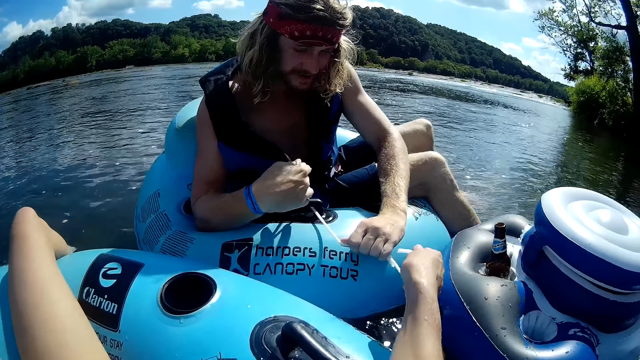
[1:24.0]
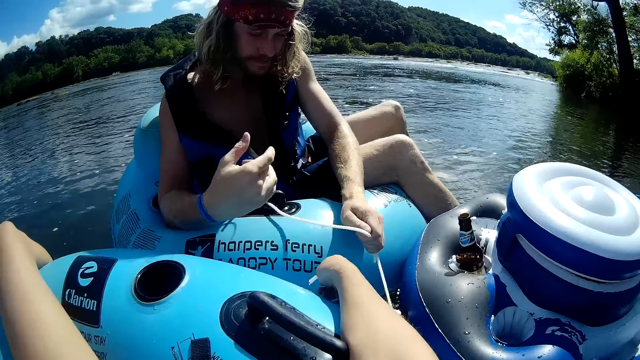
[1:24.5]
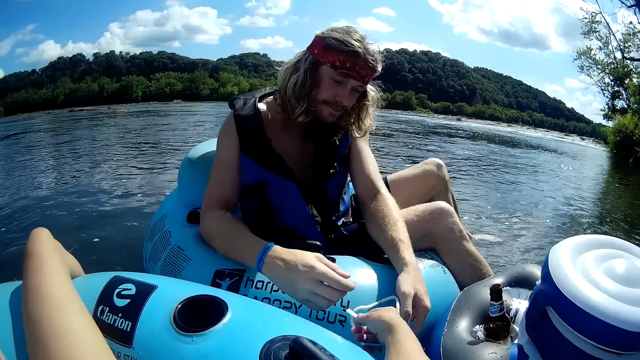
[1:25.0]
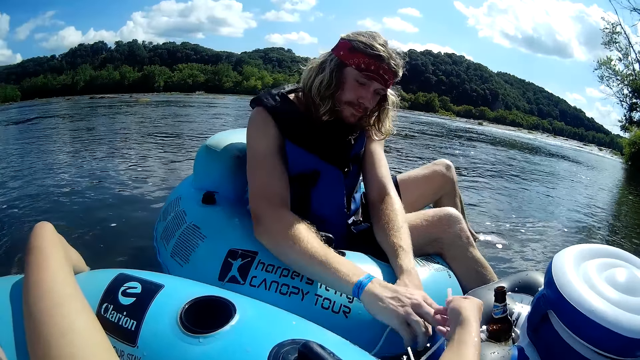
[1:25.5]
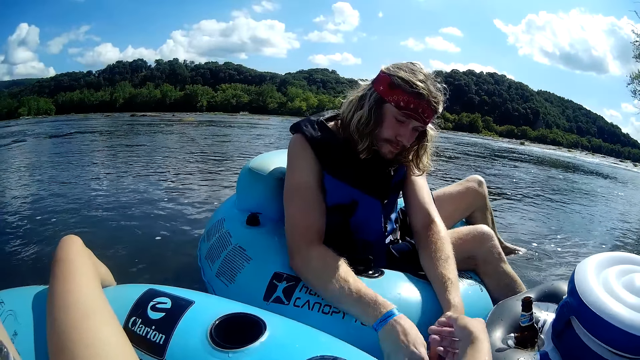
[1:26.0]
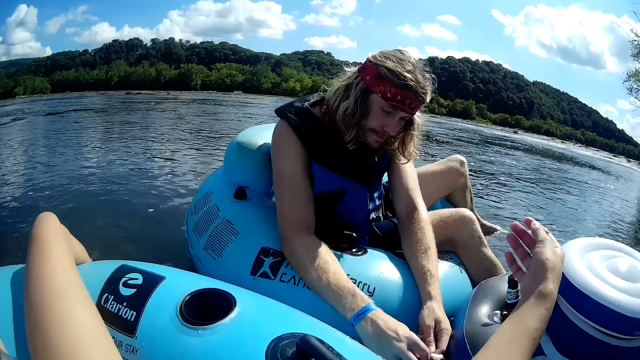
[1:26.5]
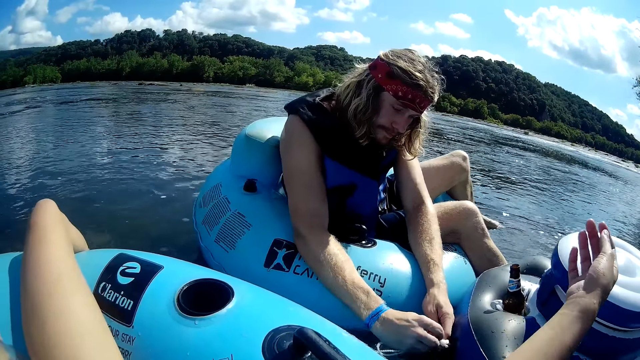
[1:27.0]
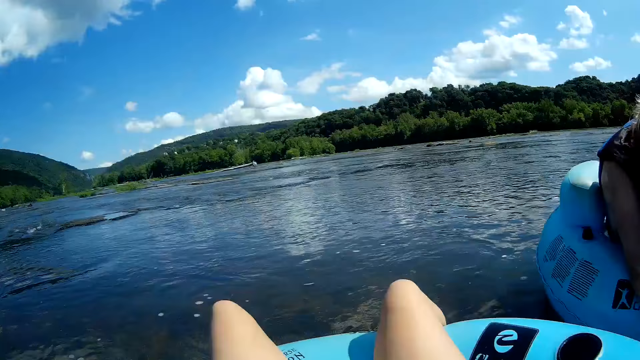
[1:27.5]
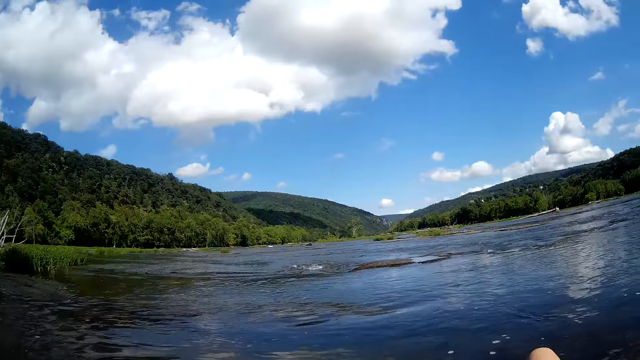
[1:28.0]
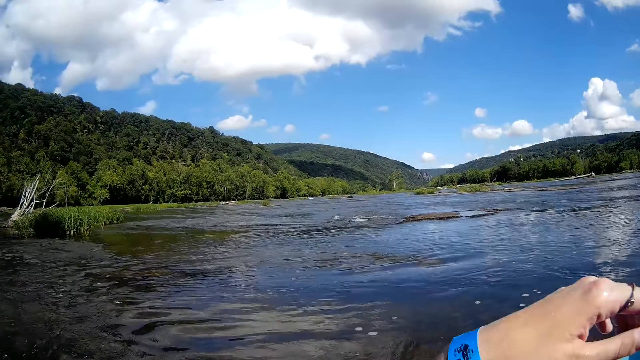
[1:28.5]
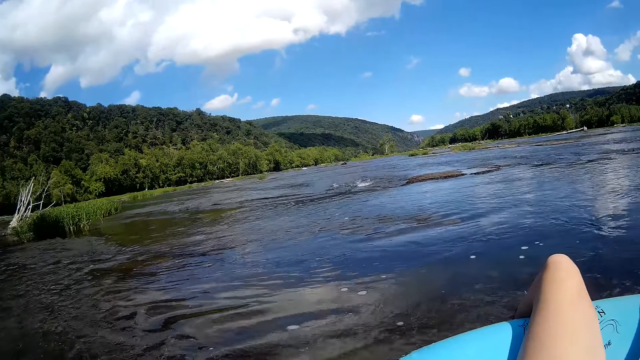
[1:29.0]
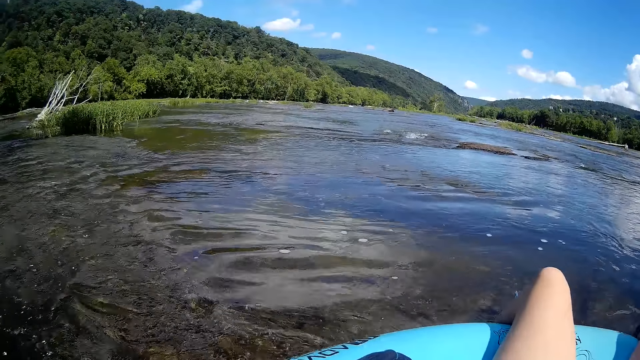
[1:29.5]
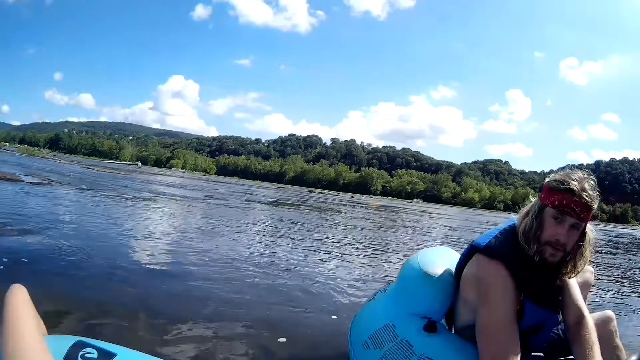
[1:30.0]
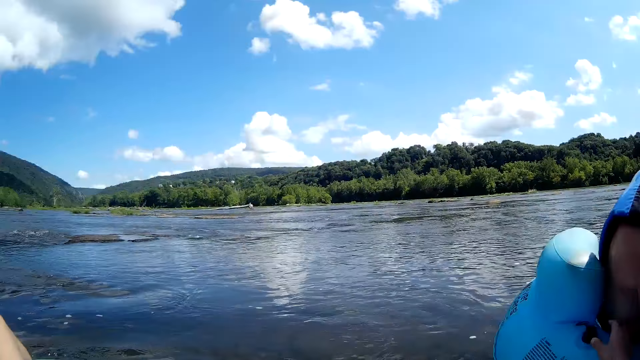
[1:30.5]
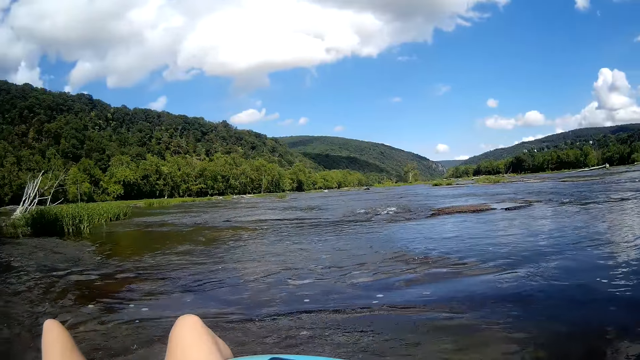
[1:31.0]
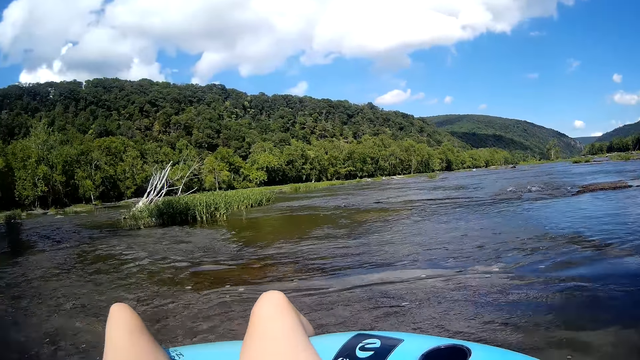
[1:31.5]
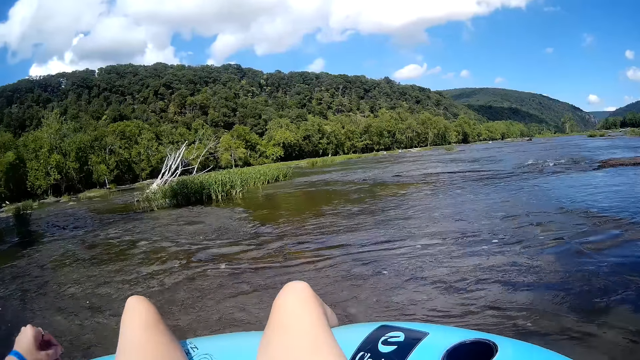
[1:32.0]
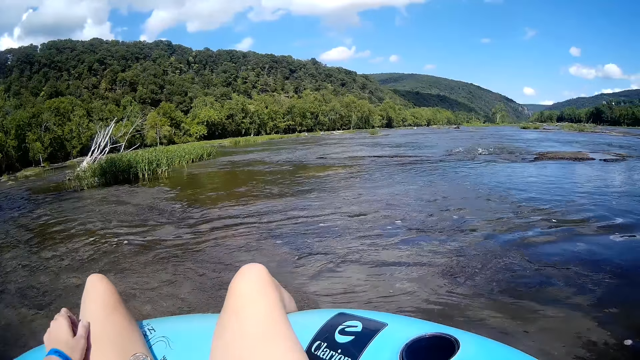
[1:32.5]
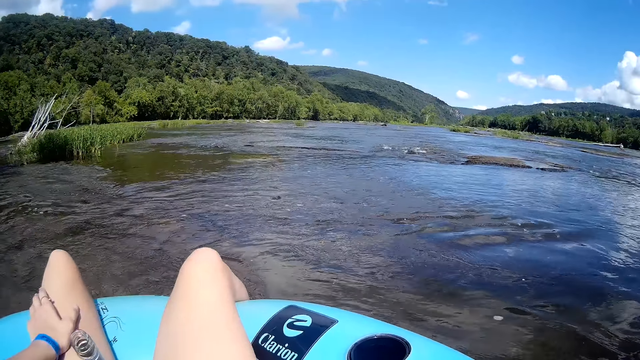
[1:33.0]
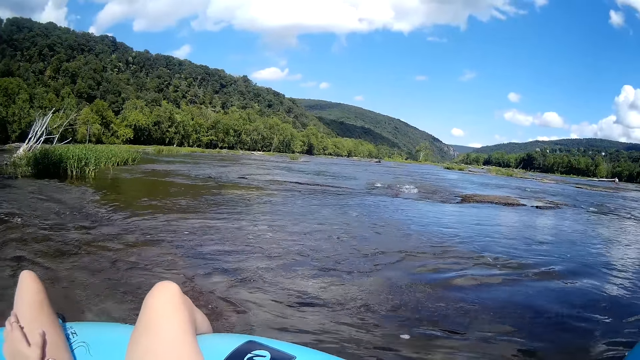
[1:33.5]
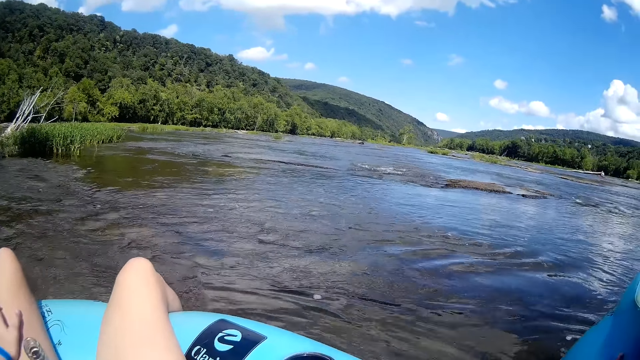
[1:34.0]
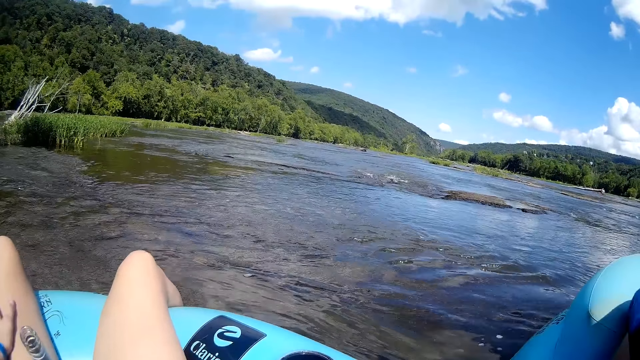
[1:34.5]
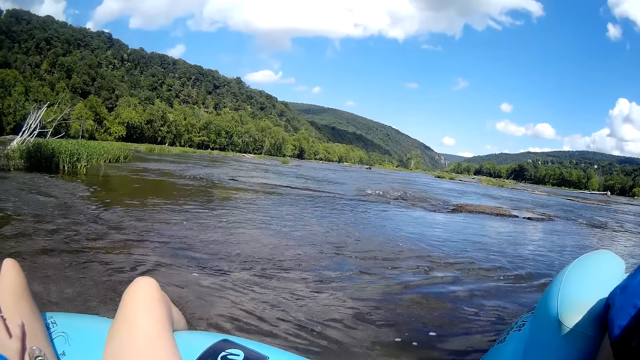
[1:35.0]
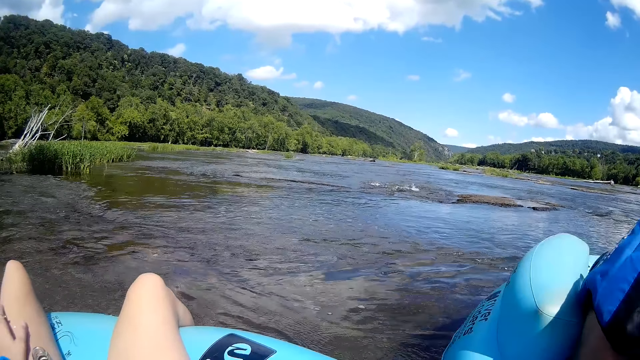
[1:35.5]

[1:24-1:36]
A man removes the rope from the floater. The man unties the rope. The camera wearer floats on the lake with a floater. She swings her left hand on the river.

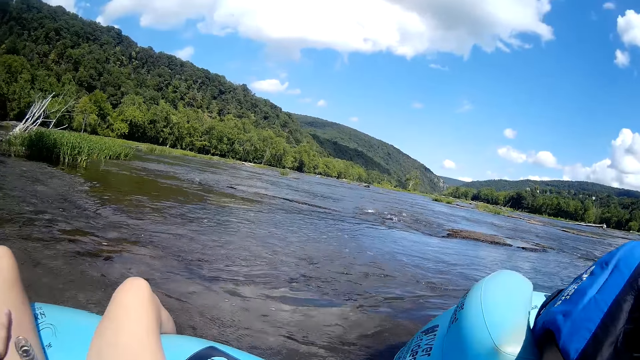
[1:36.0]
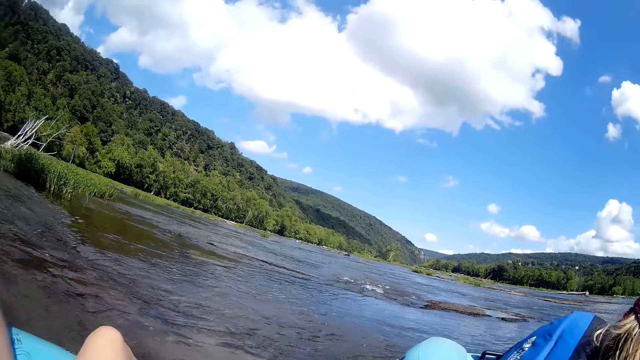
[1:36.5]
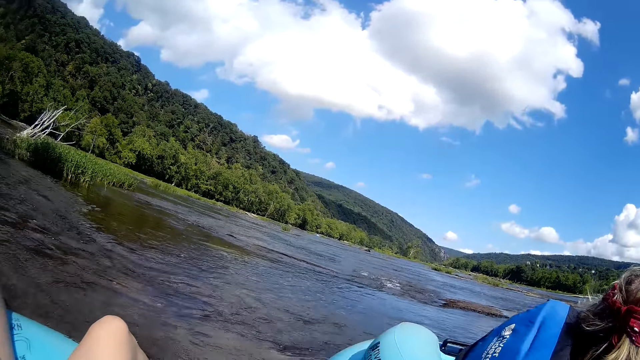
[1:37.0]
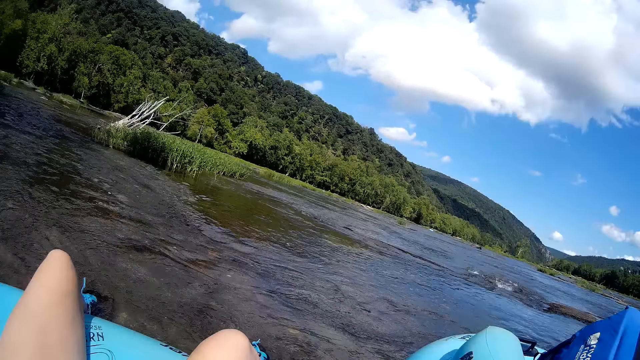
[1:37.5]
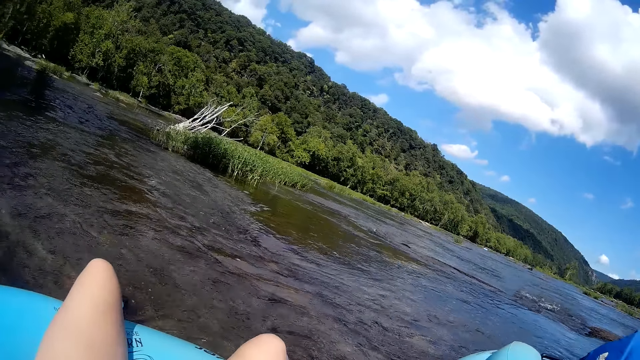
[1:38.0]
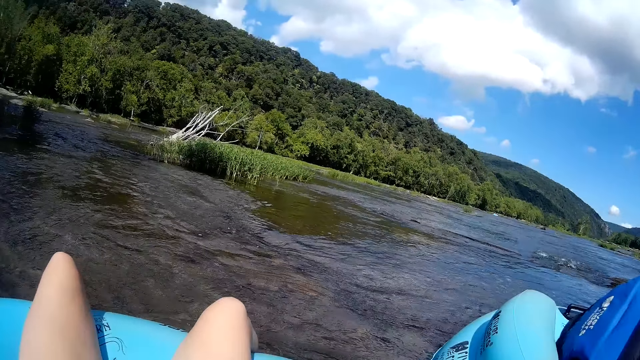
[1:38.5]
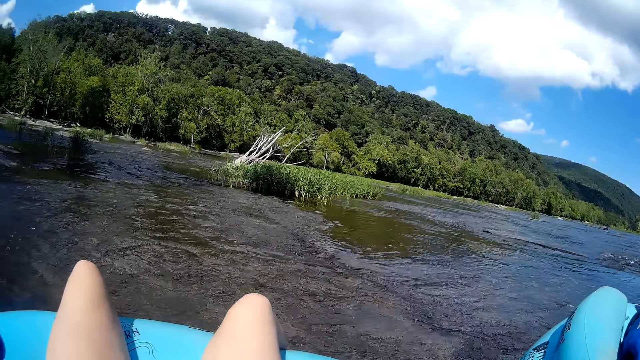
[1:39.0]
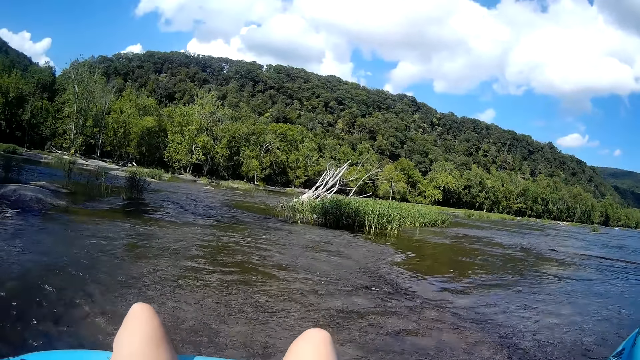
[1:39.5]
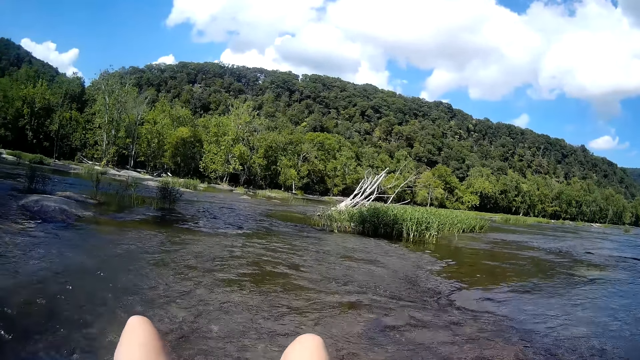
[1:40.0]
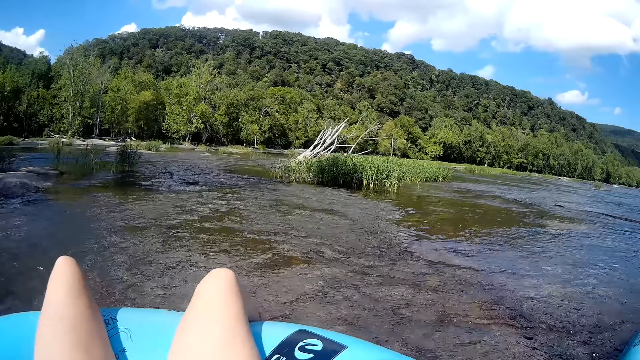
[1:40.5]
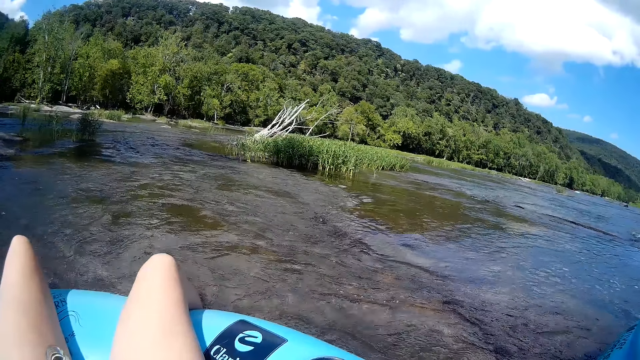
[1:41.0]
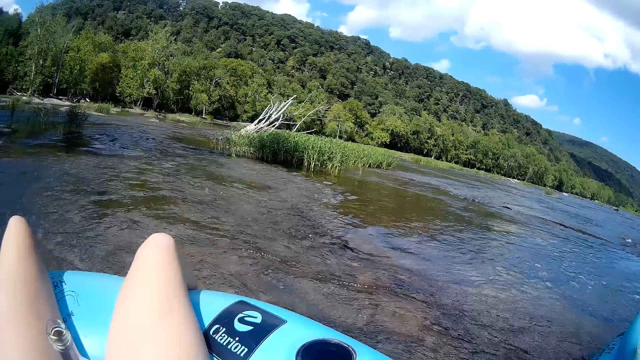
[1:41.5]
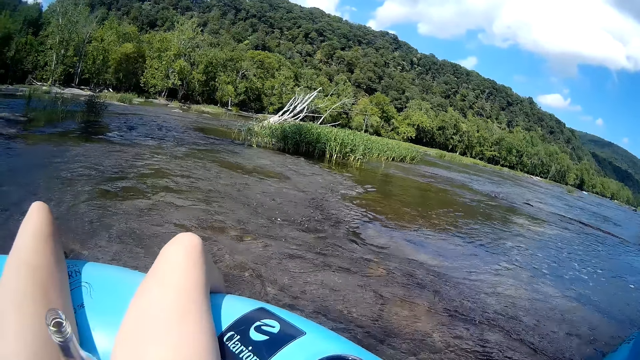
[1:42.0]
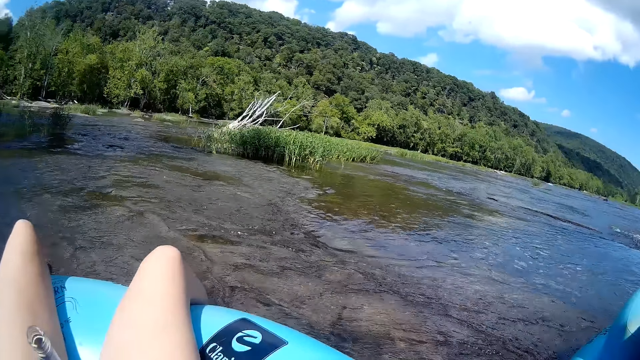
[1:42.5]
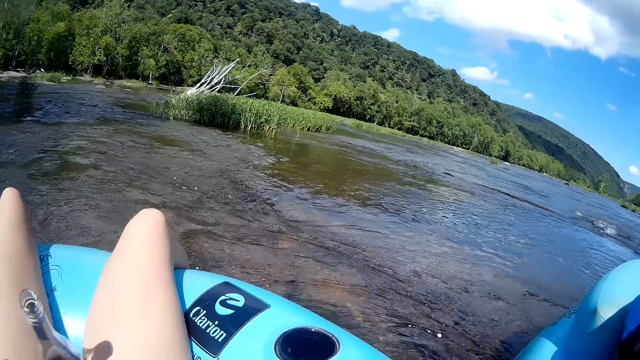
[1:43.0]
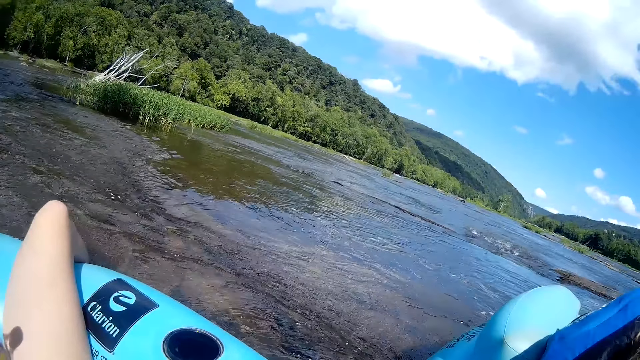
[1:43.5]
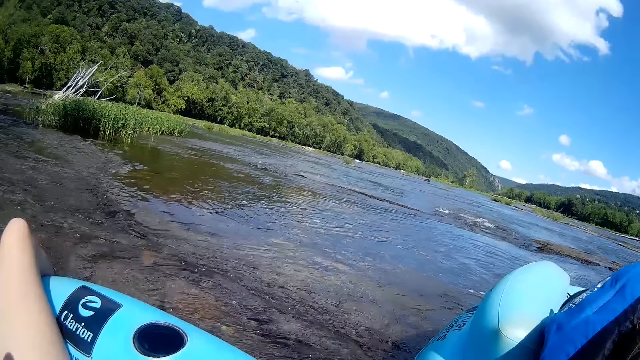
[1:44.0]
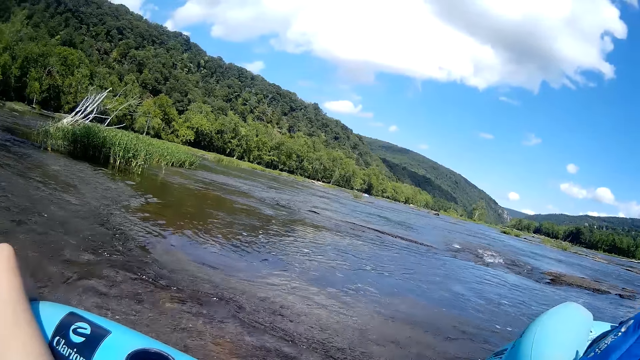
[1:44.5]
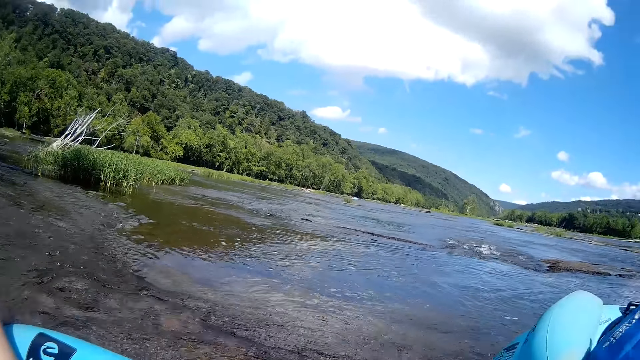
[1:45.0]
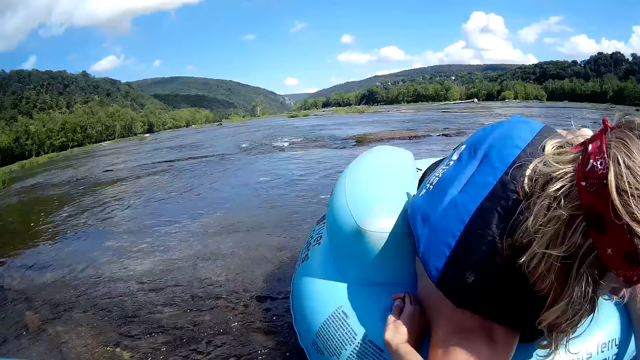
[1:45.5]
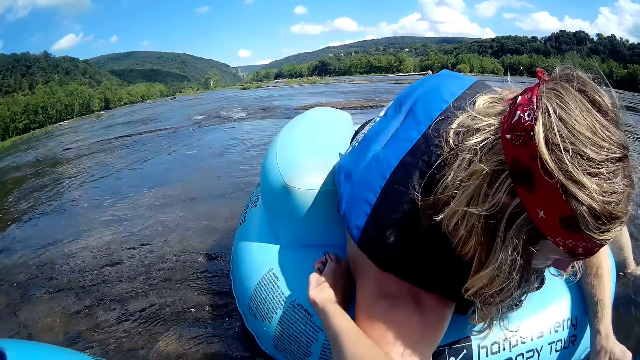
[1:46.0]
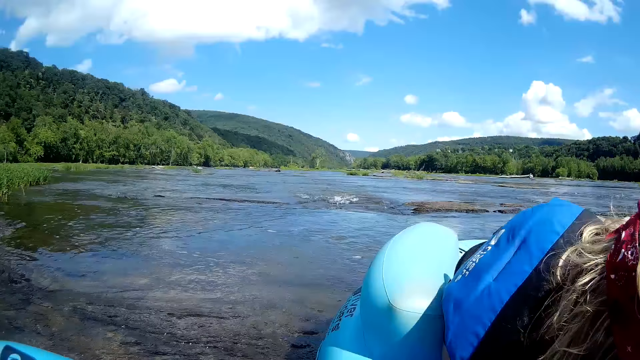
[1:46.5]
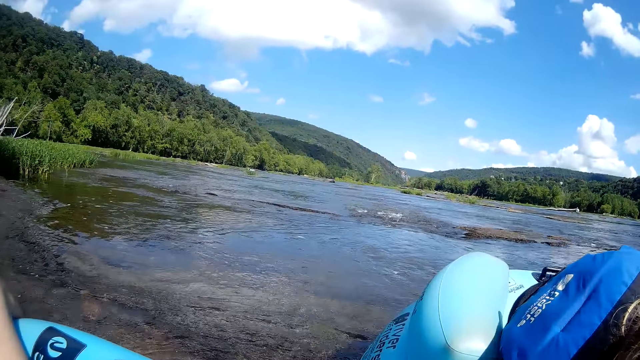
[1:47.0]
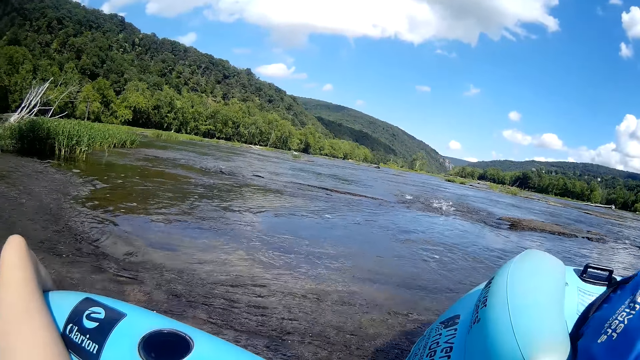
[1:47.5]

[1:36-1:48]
A man talks to the camera wearer.
